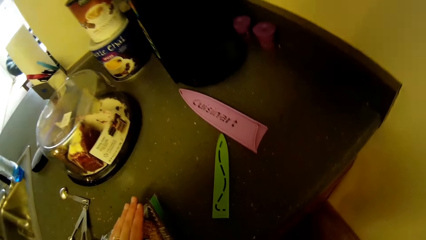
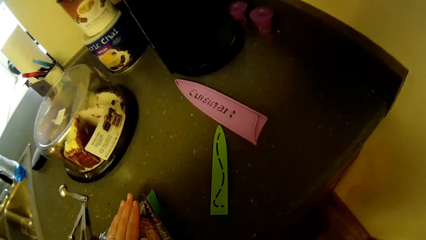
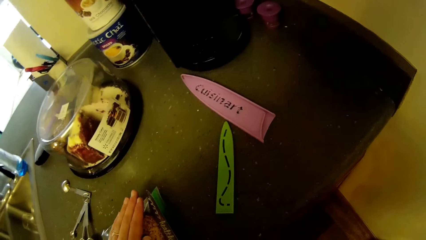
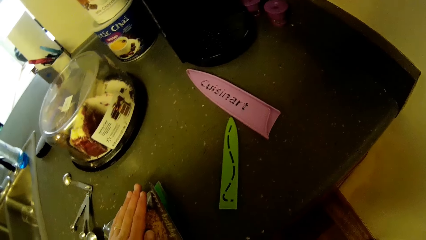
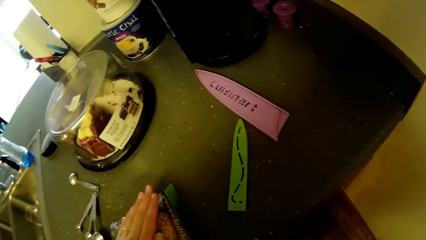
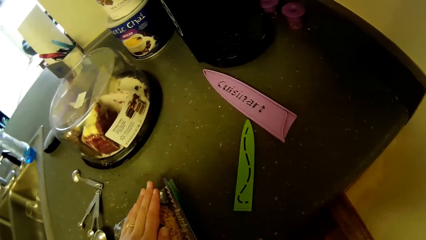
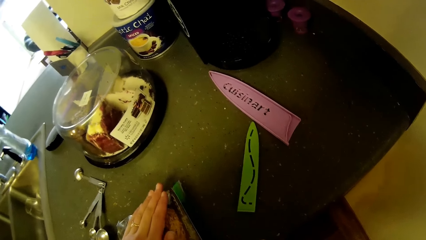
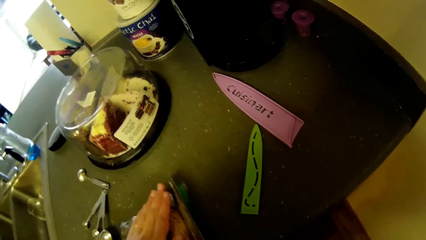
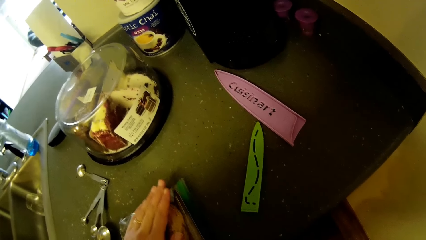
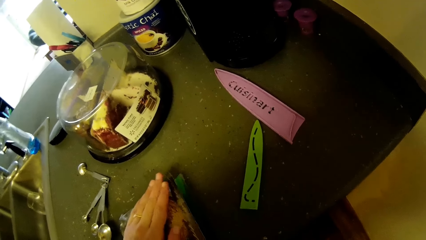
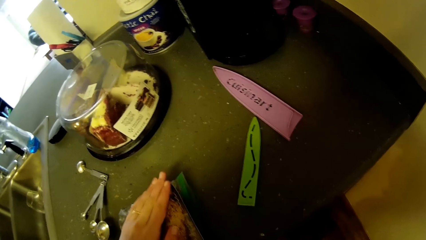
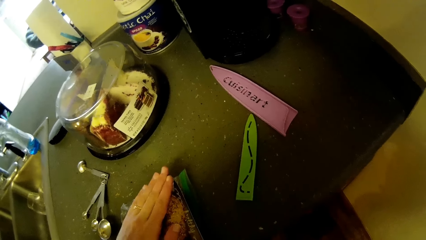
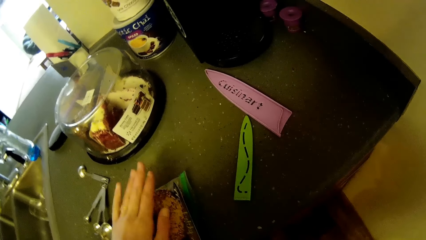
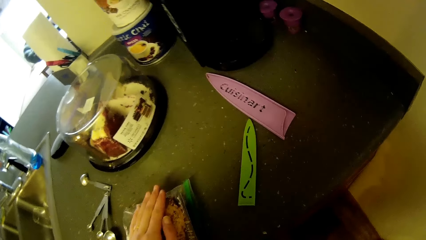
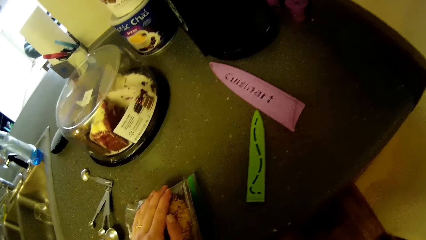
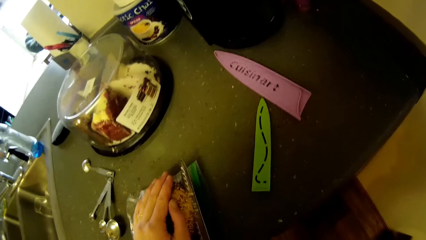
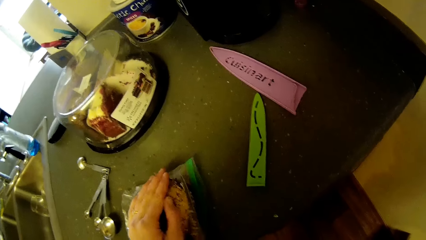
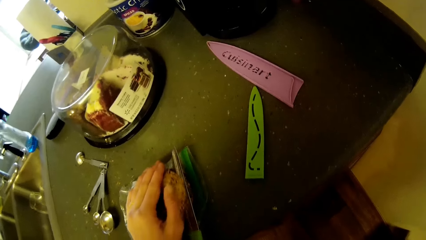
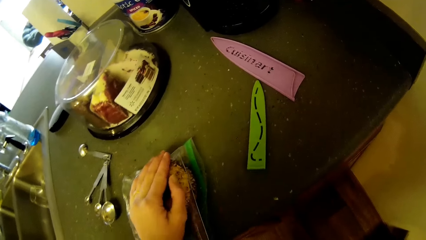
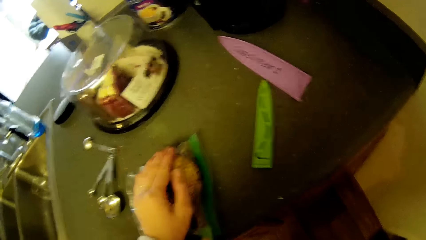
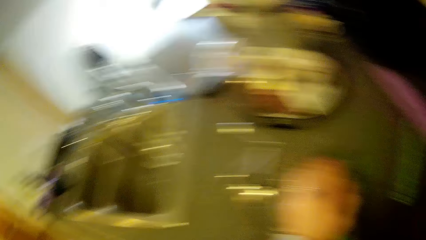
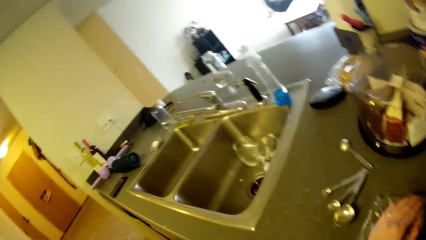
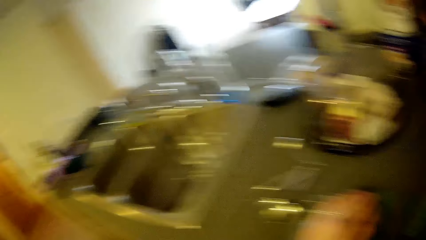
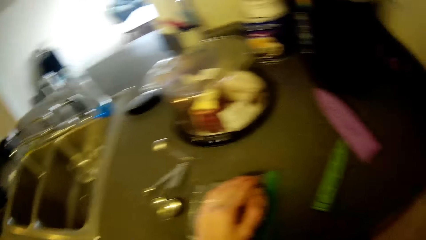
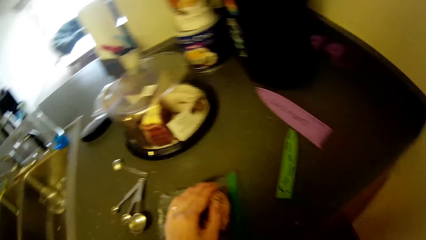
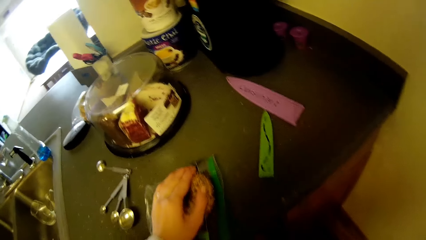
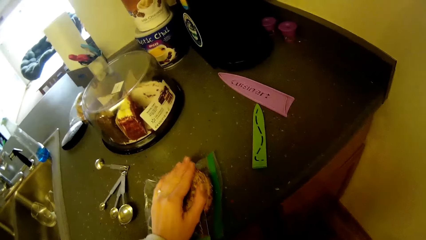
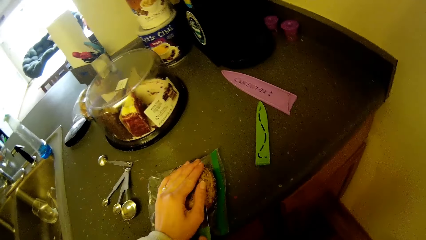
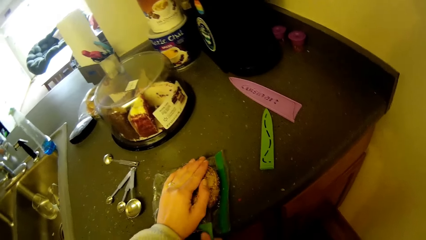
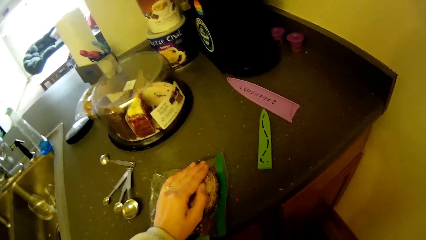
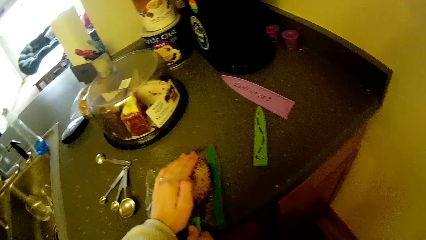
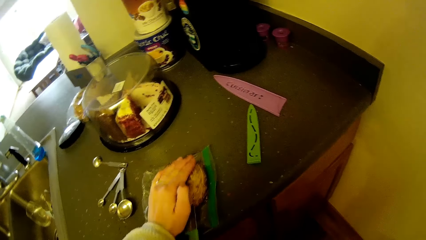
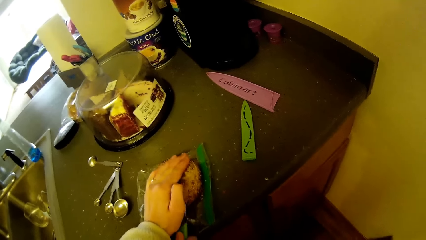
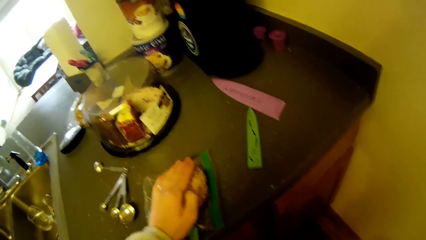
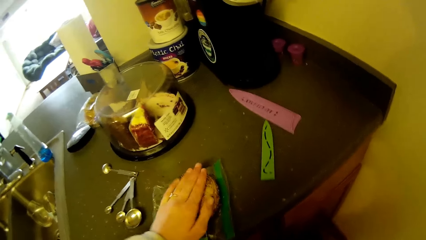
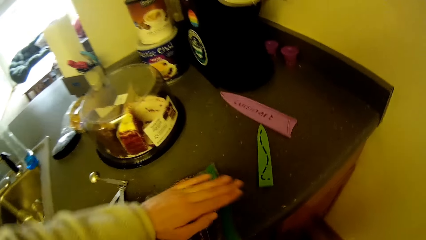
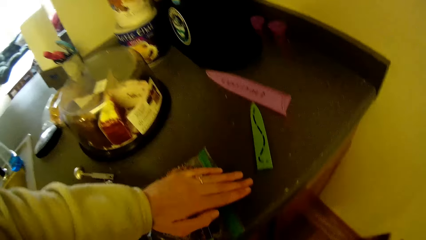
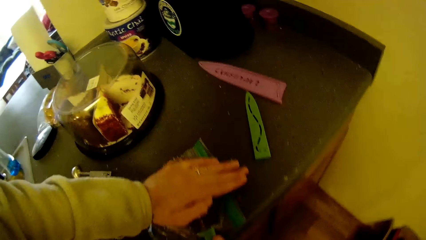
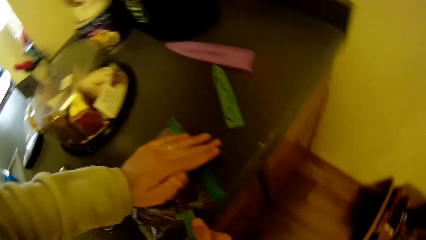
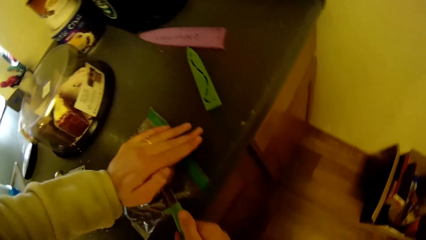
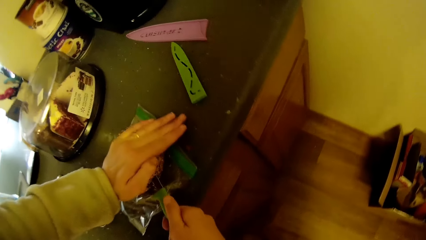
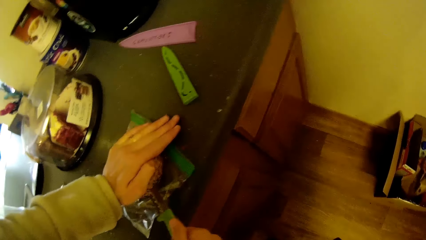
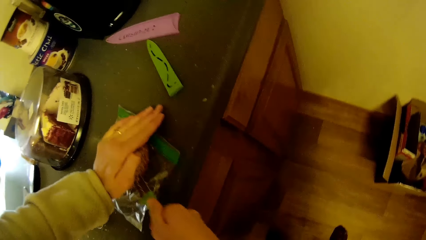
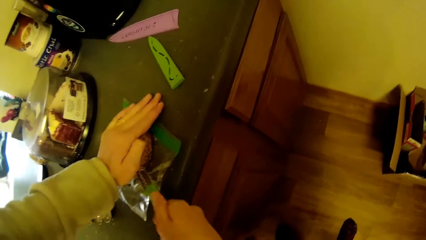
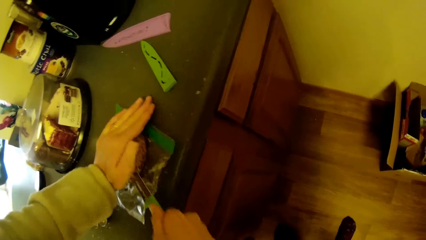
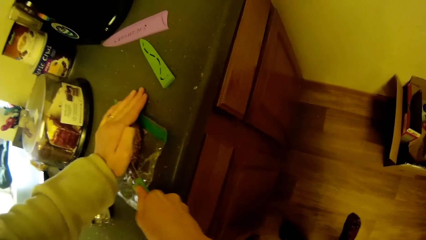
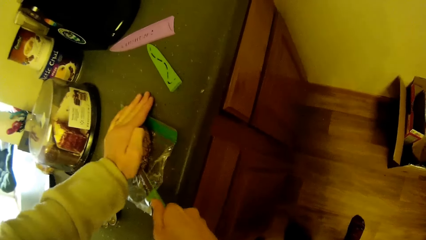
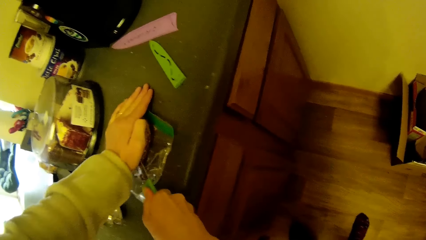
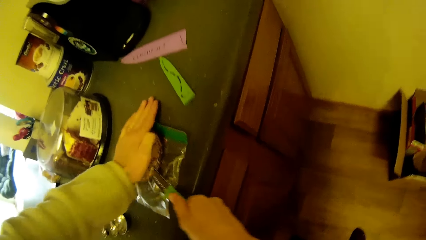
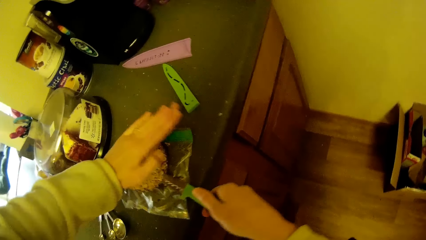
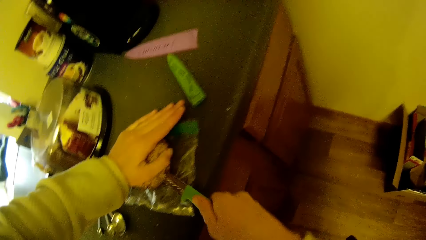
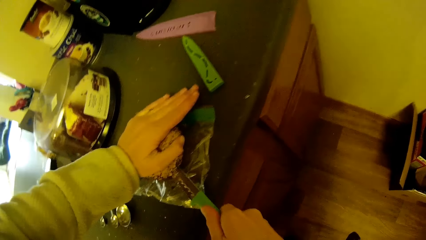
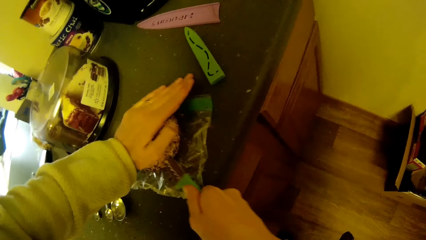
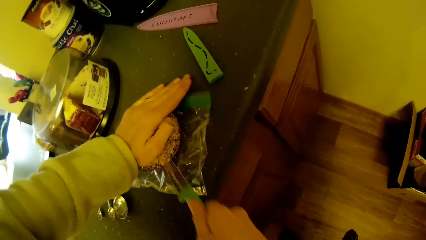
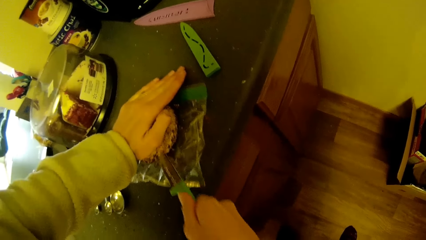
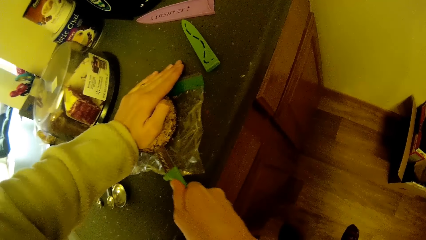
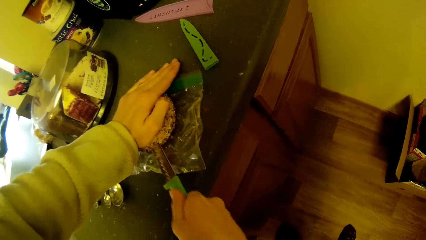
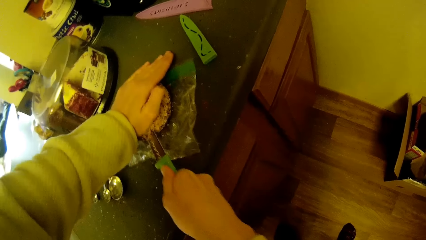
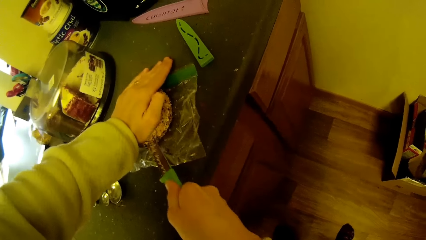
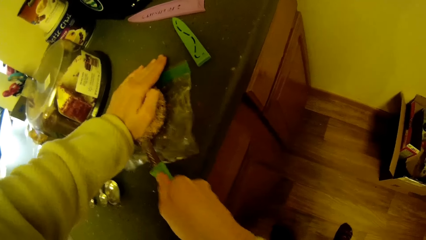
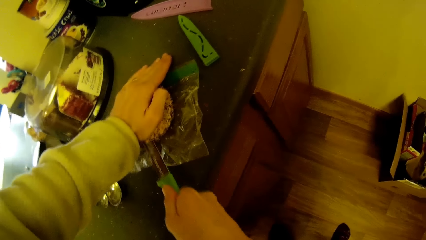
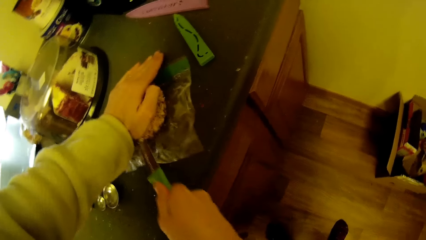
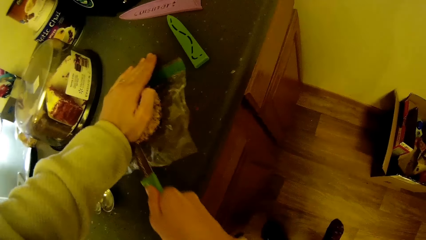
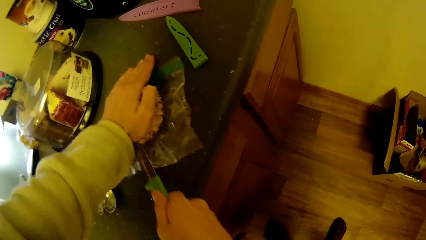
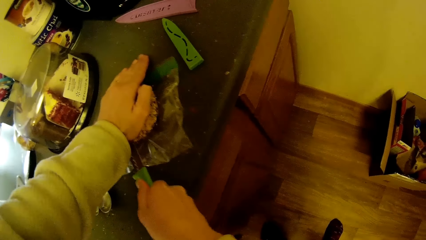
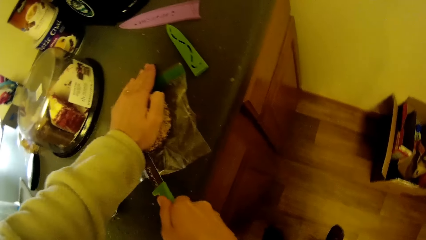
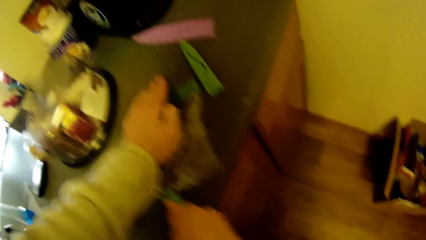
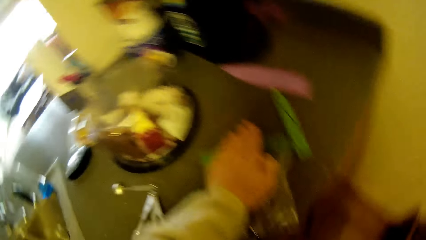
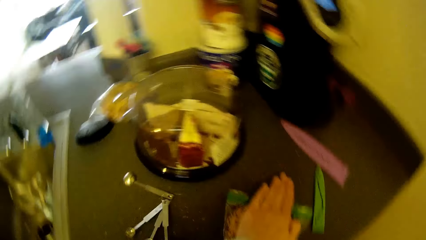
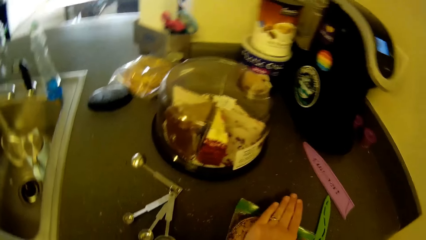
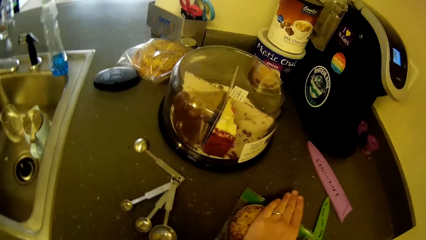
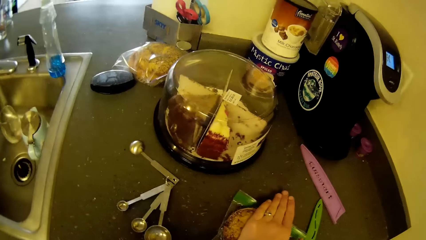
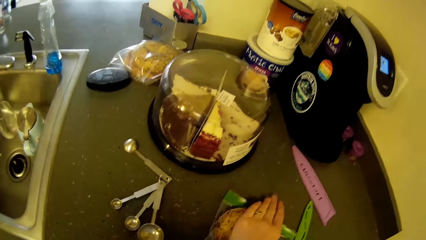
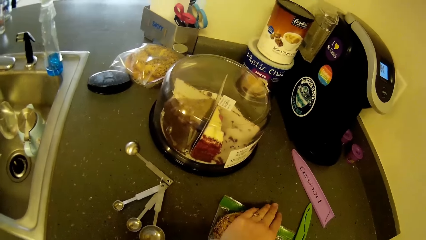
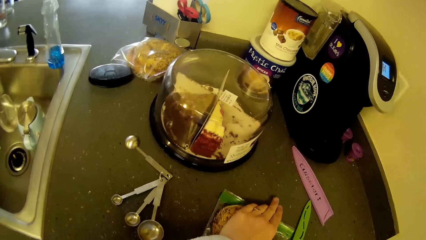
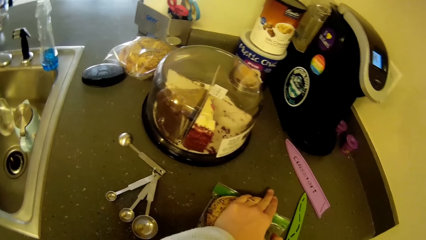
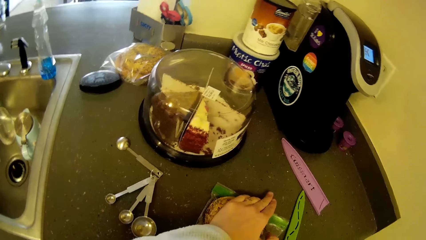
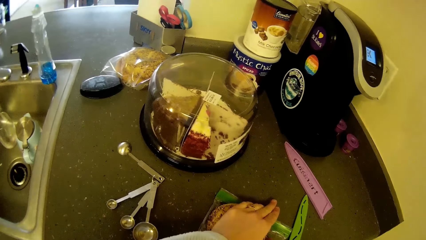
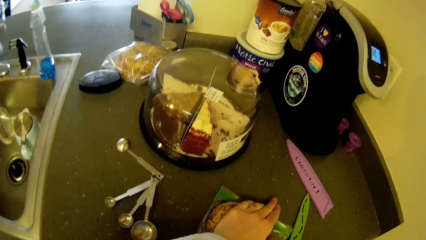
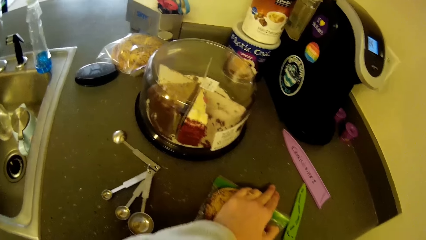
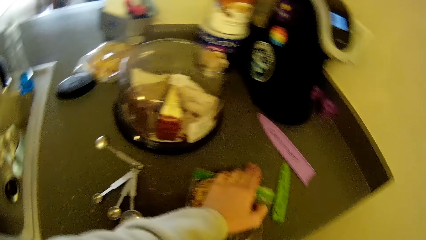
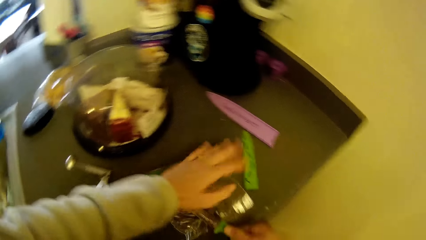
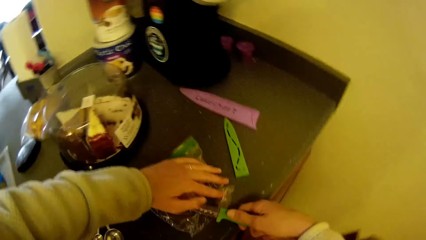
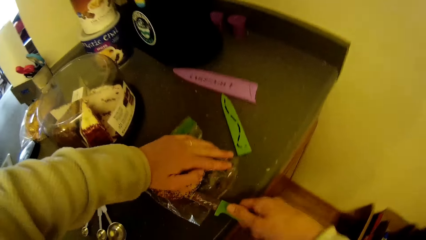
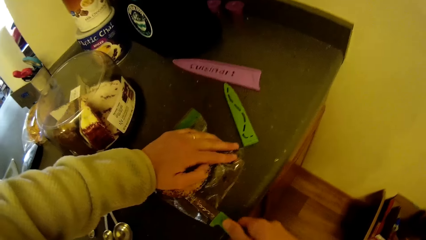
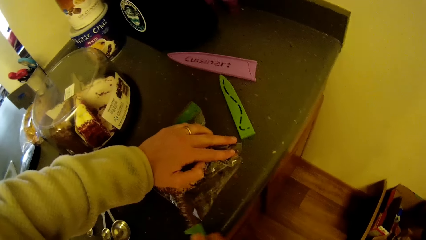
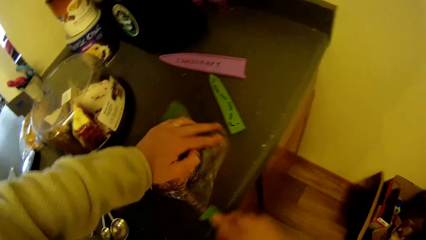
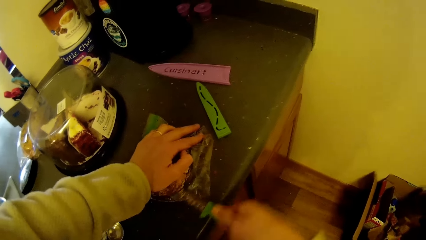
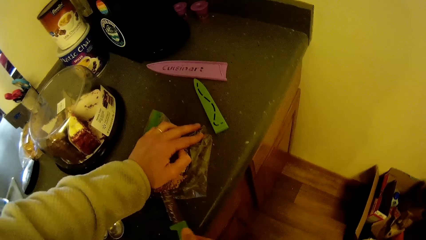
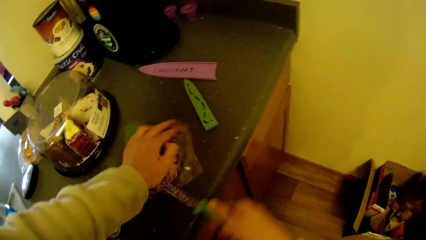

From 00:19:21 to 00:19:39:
The camera wearer slices the pizza with the knife.
